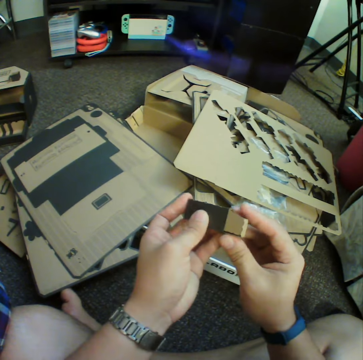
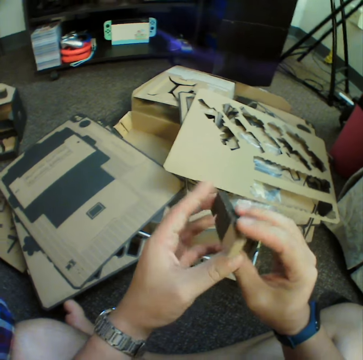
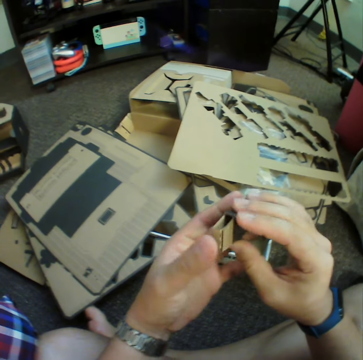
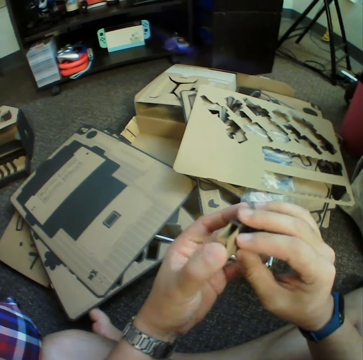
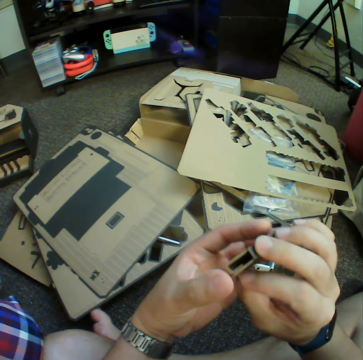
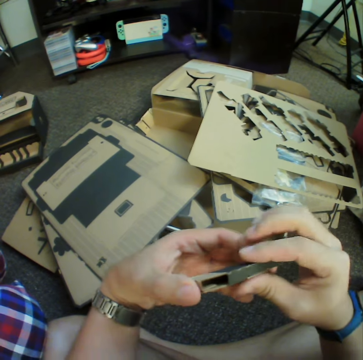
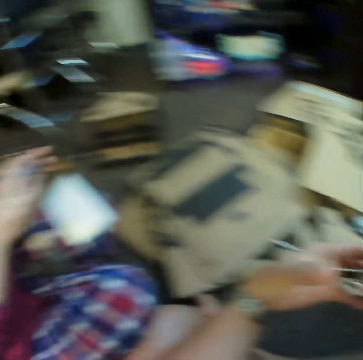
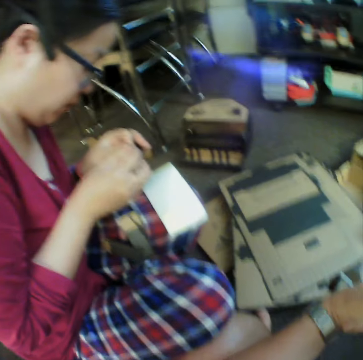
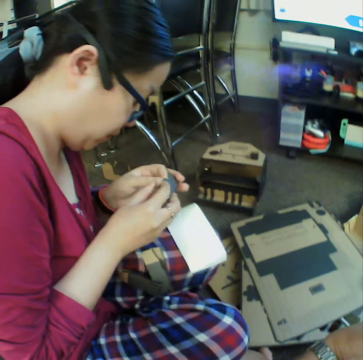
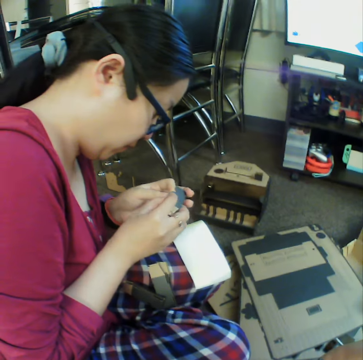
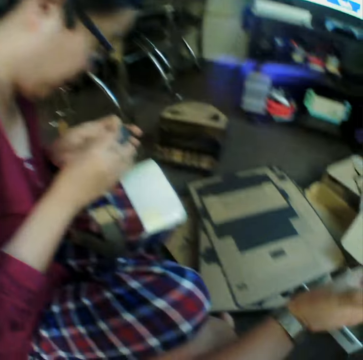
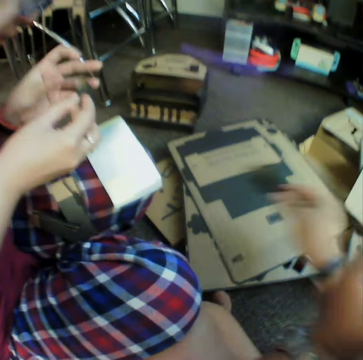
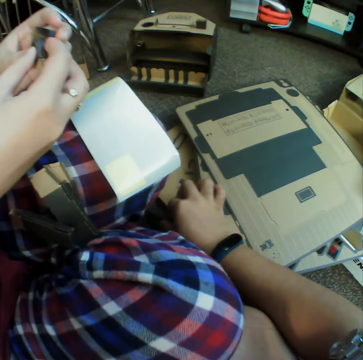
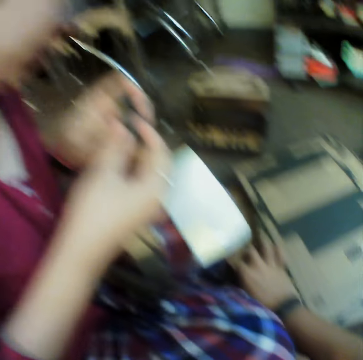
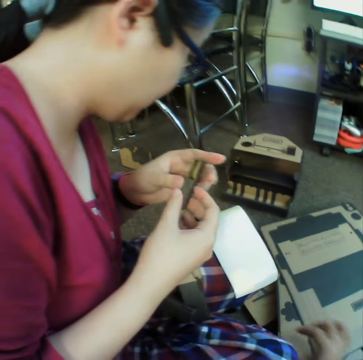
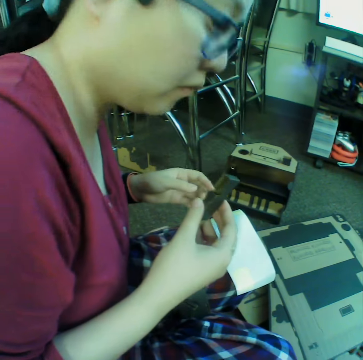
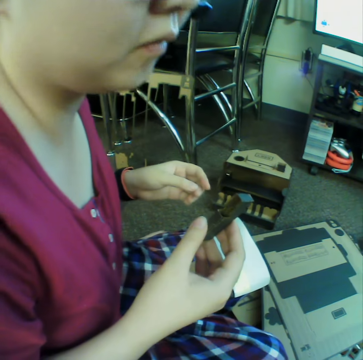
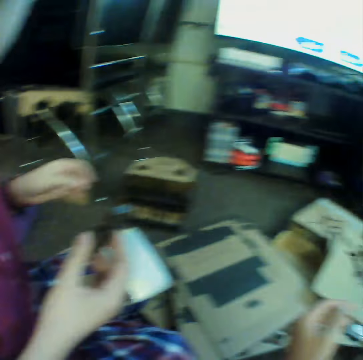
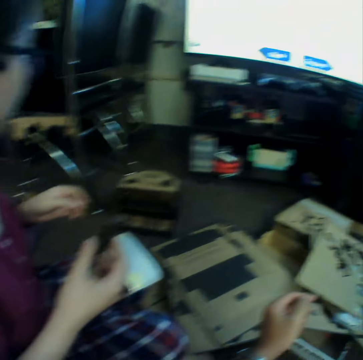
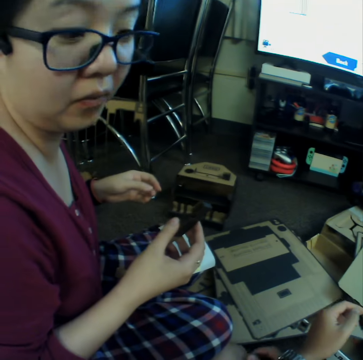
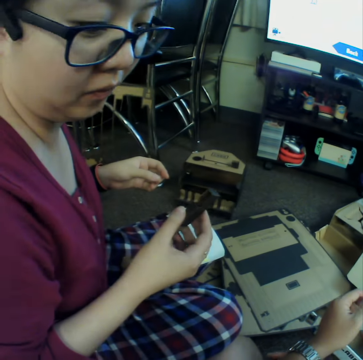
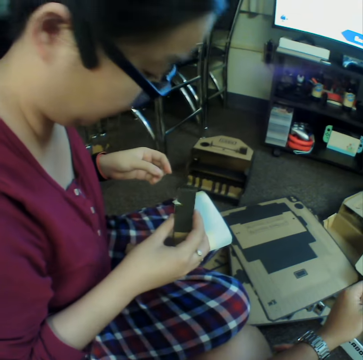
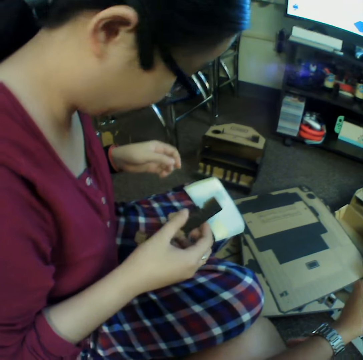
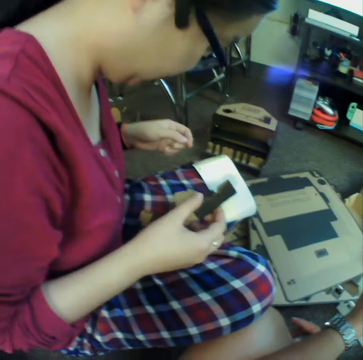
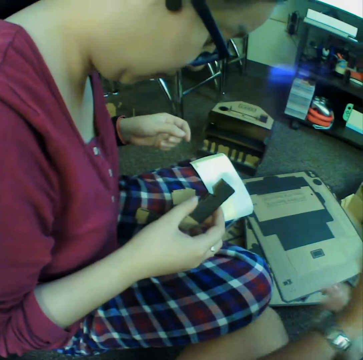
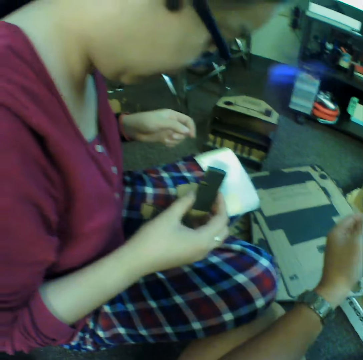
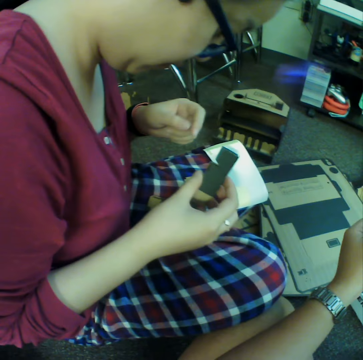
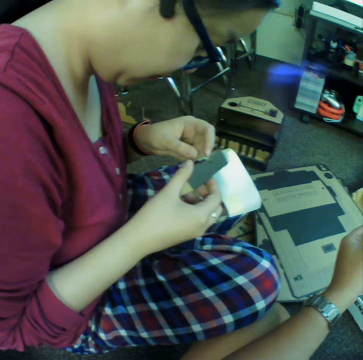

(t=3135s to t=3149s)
A woman inspects the piece. The camera wearer places the piece next to the woman. The woman inspects the piece. The woman folds a cardboard piece.

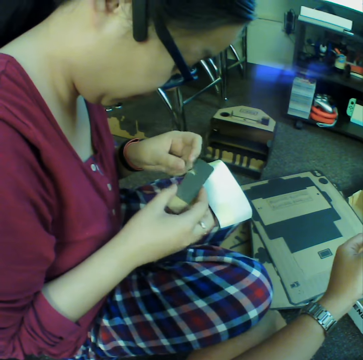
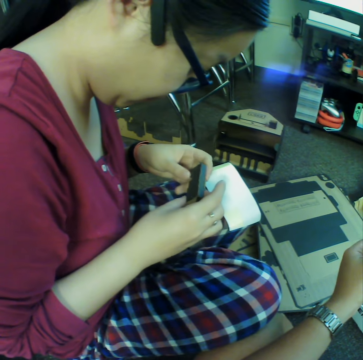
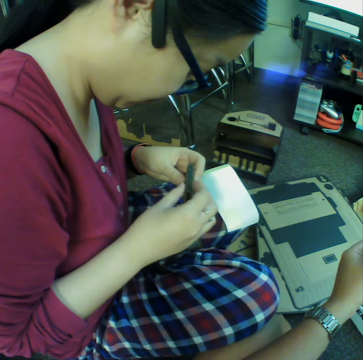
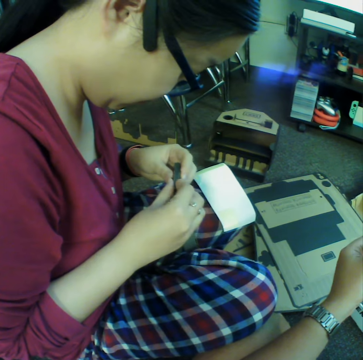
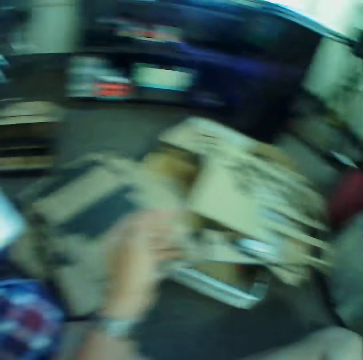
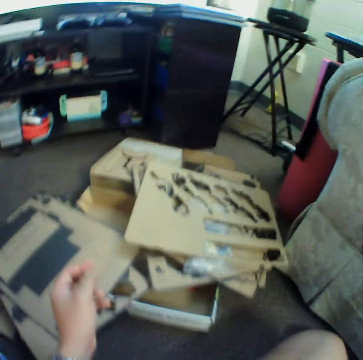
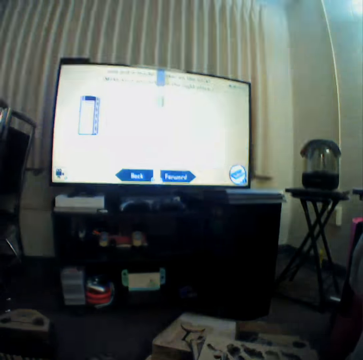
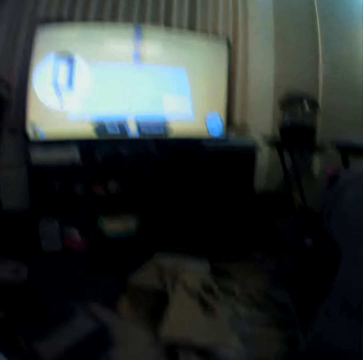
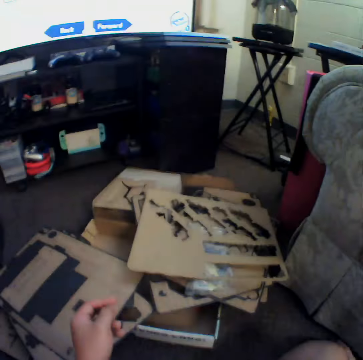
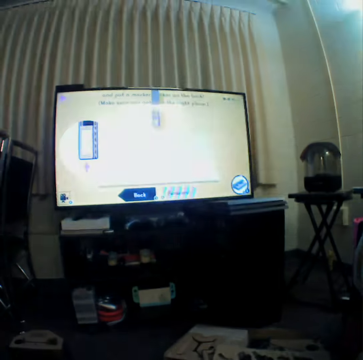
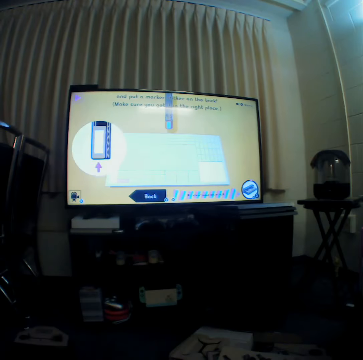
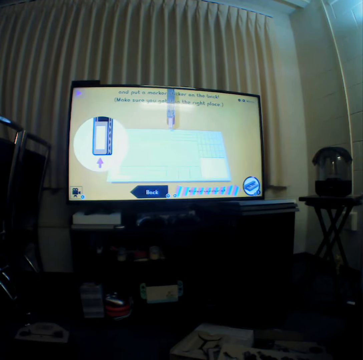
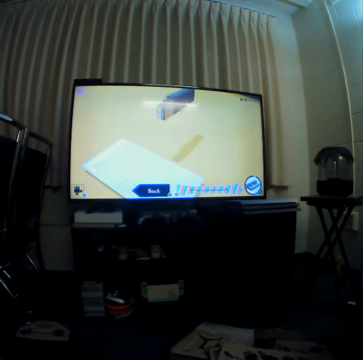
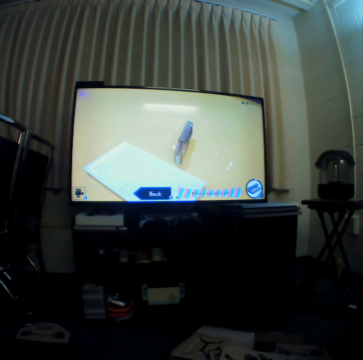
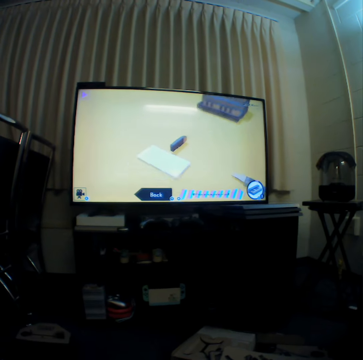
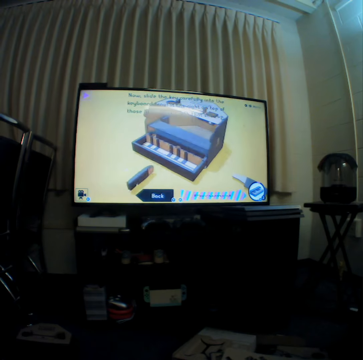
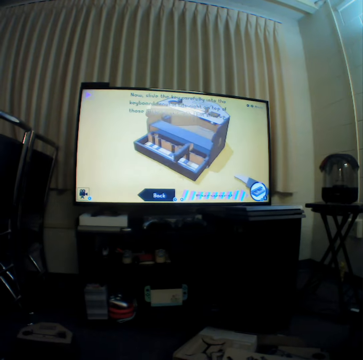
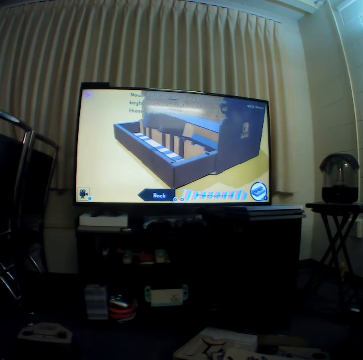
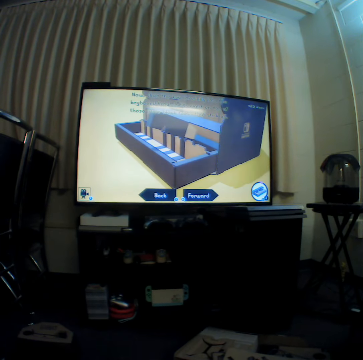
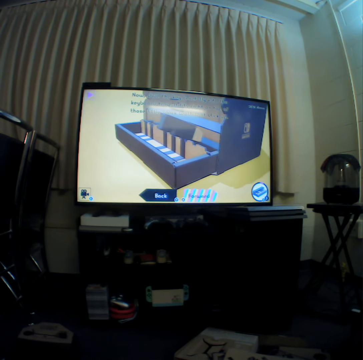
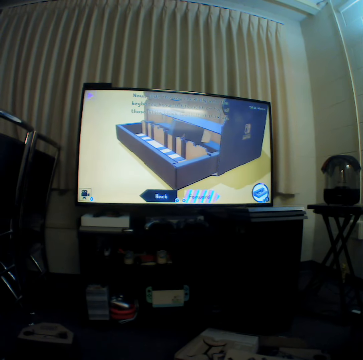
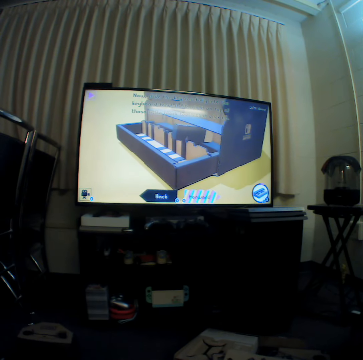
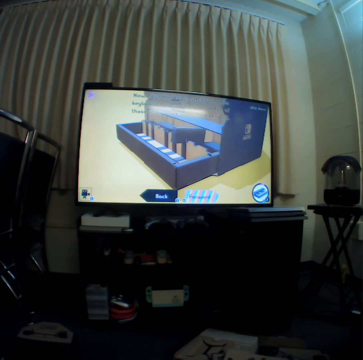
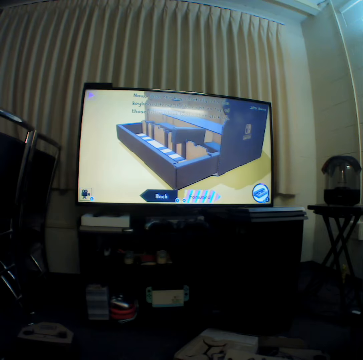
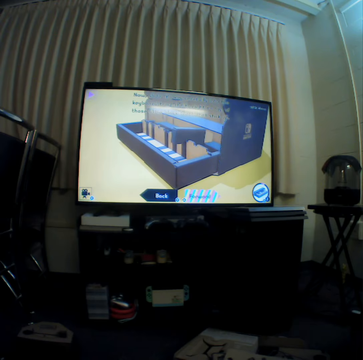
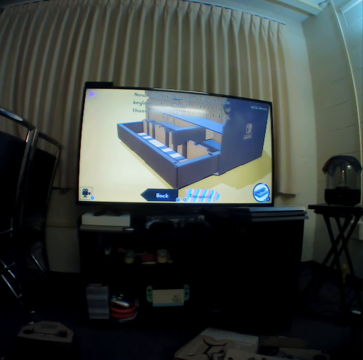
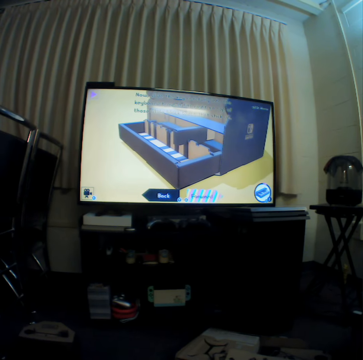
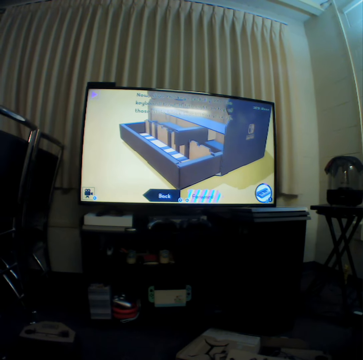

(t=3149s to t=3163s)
The camera wearer looks at the screen to see how to make the pieces.

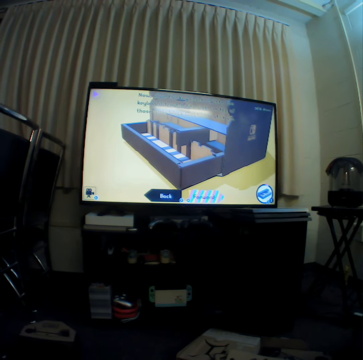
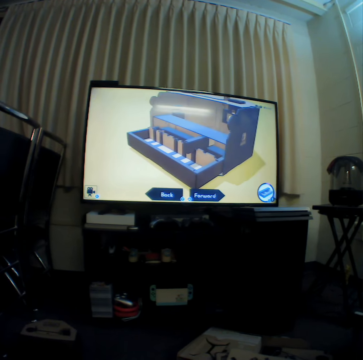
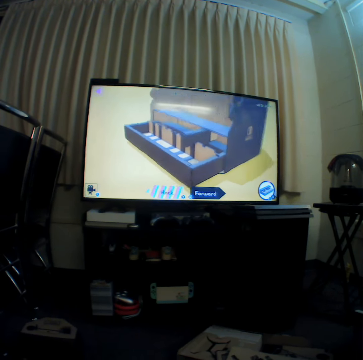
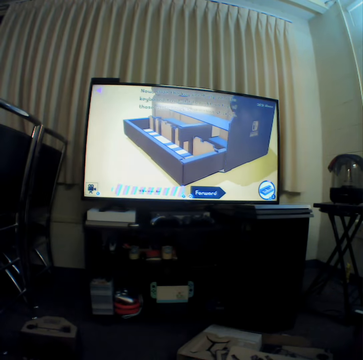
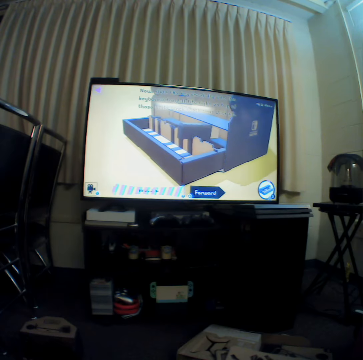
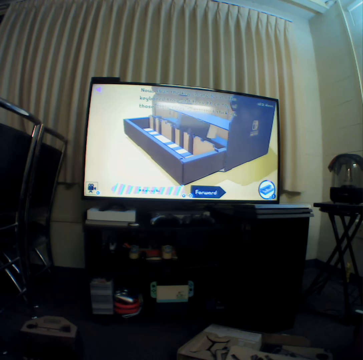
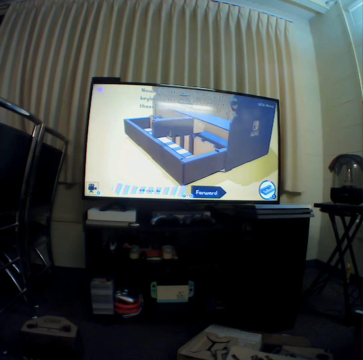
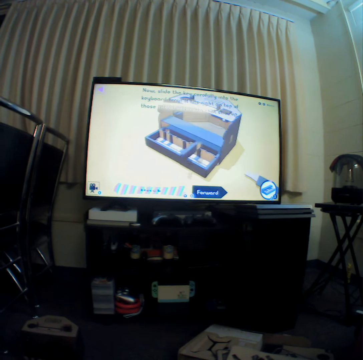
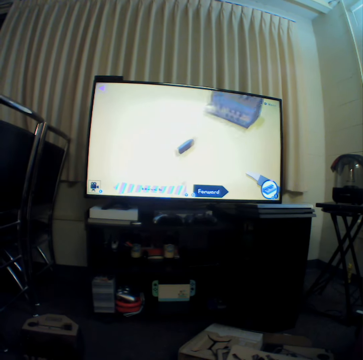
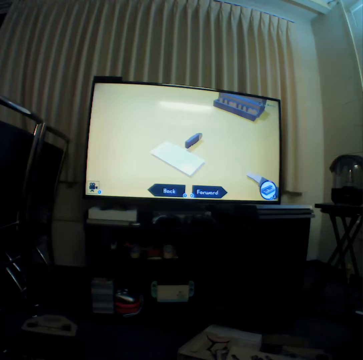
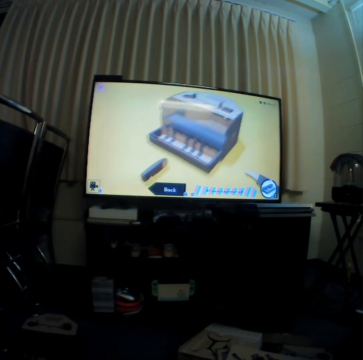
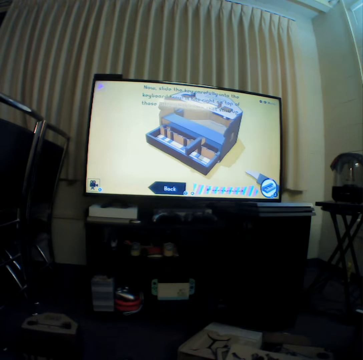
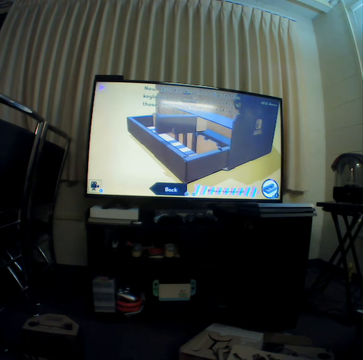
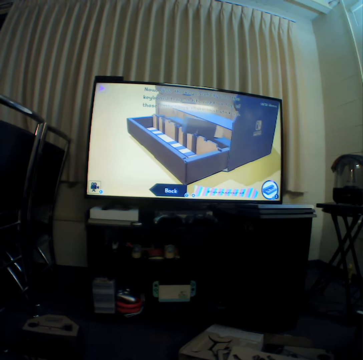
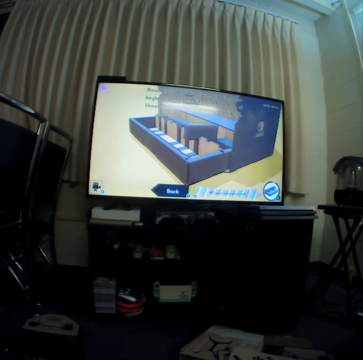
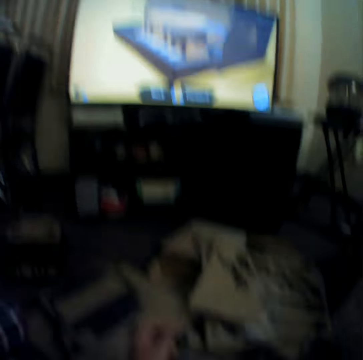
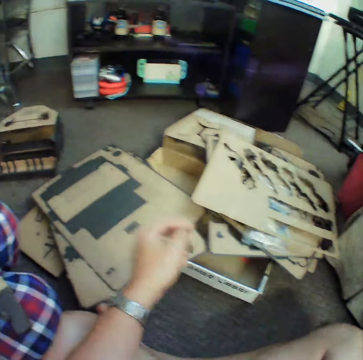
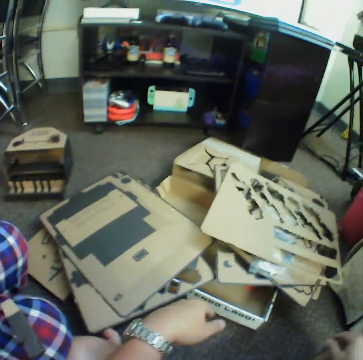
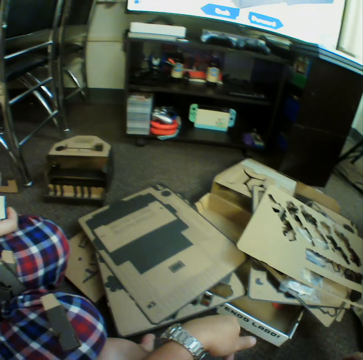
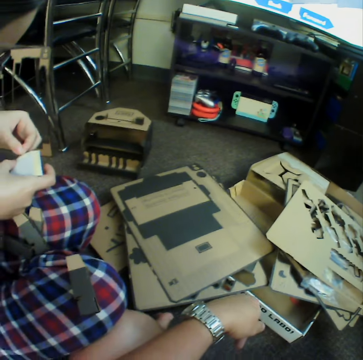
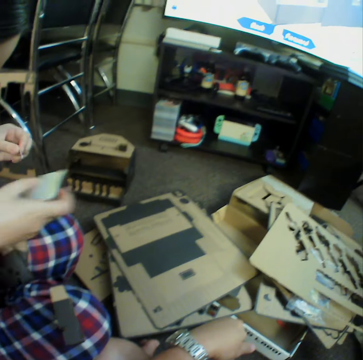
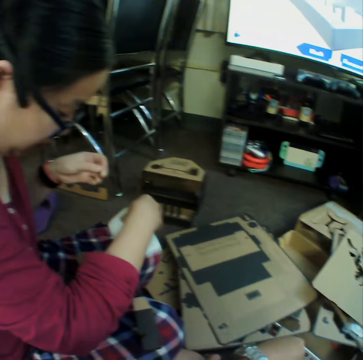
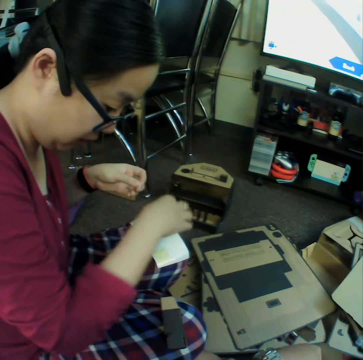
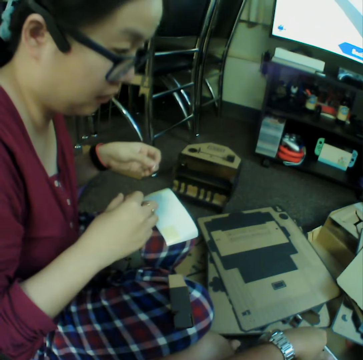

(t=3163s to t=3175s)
The camera wearer stares at the board. A woman removes a piece from the sheet of paper. The woman places the sheet of paper on her thigh.
